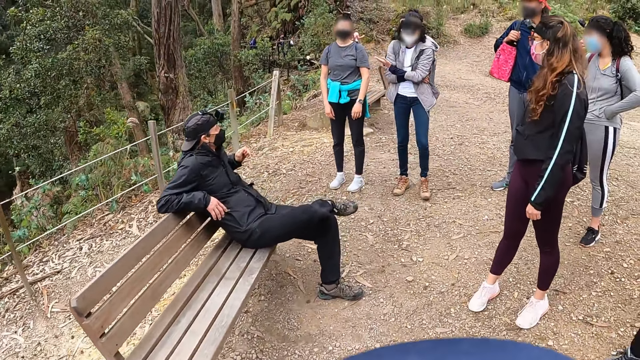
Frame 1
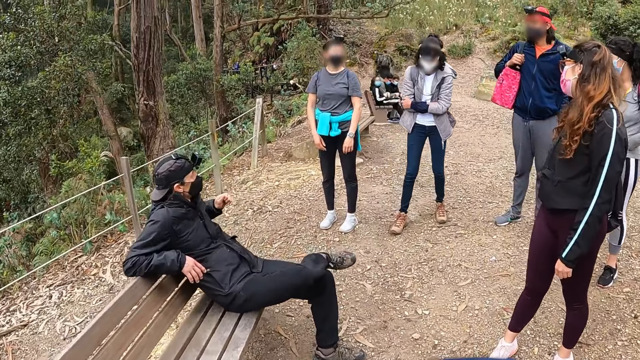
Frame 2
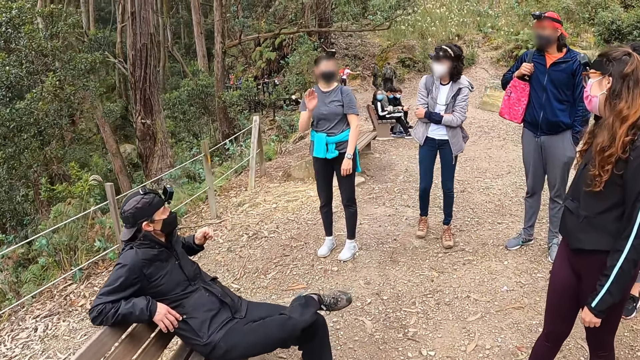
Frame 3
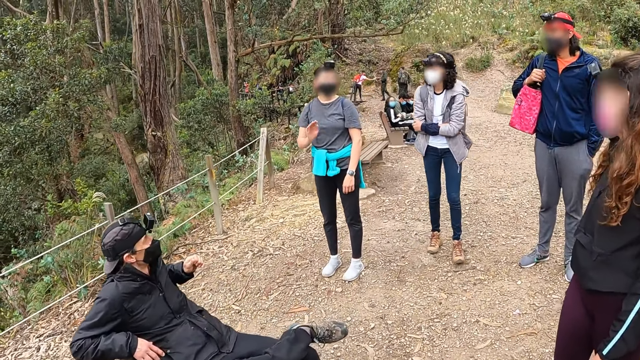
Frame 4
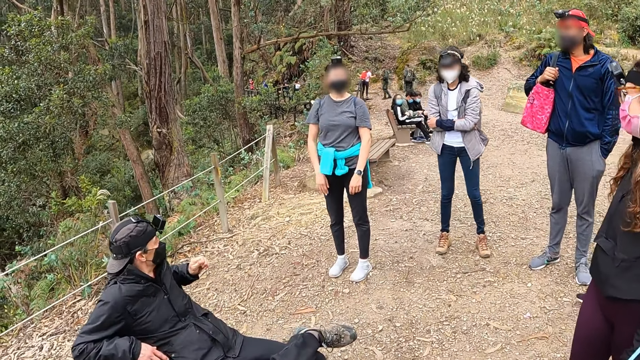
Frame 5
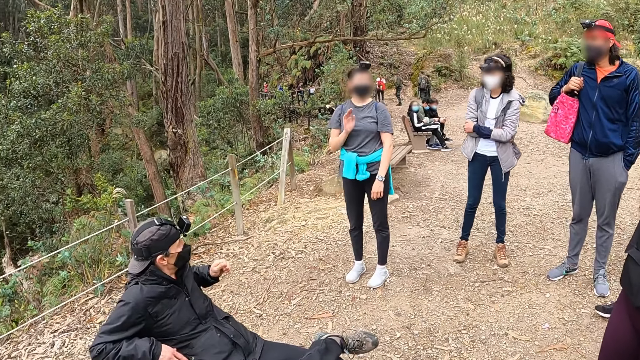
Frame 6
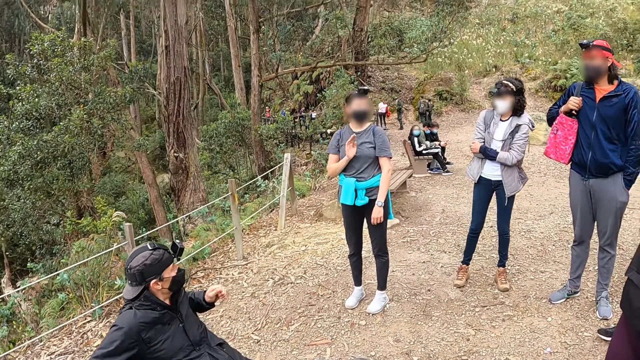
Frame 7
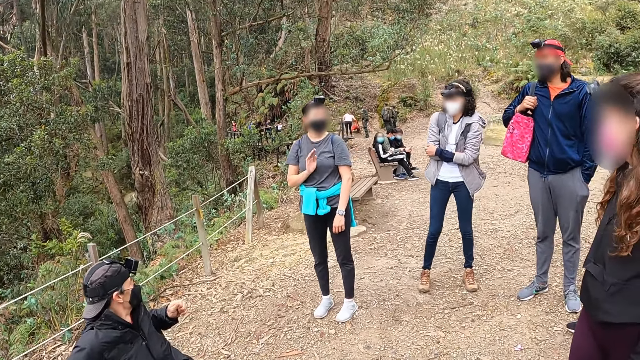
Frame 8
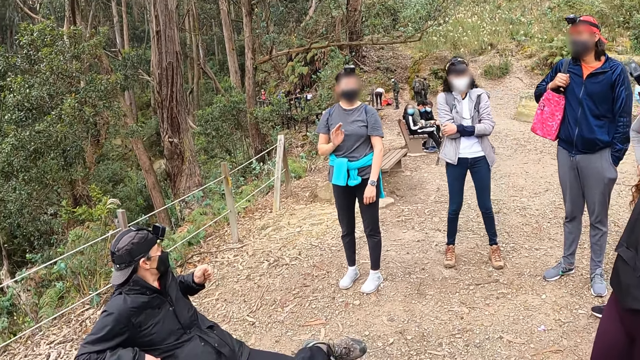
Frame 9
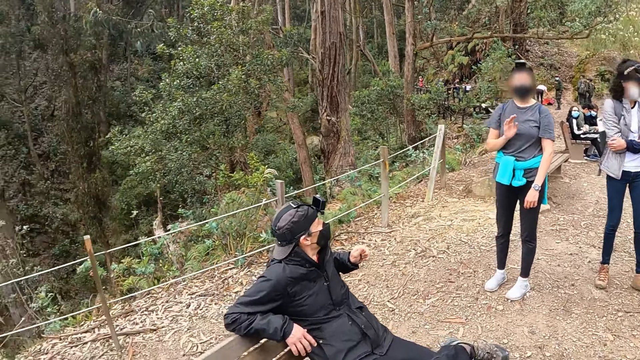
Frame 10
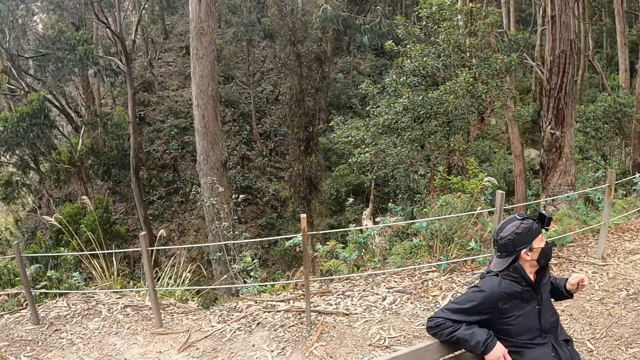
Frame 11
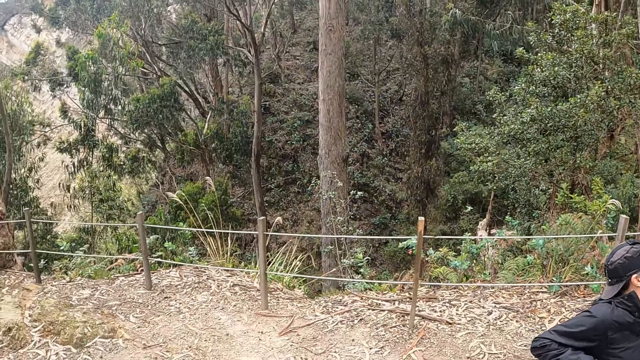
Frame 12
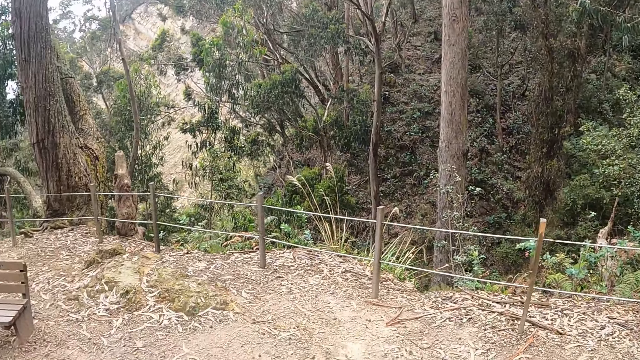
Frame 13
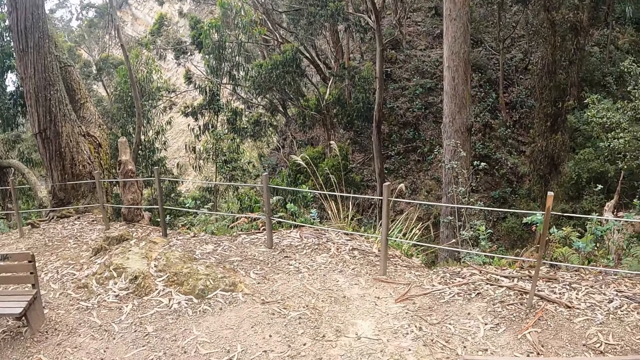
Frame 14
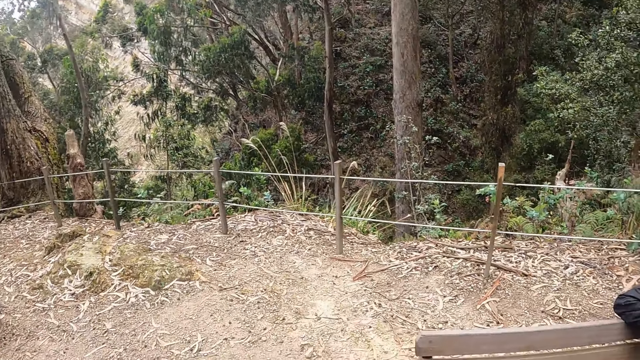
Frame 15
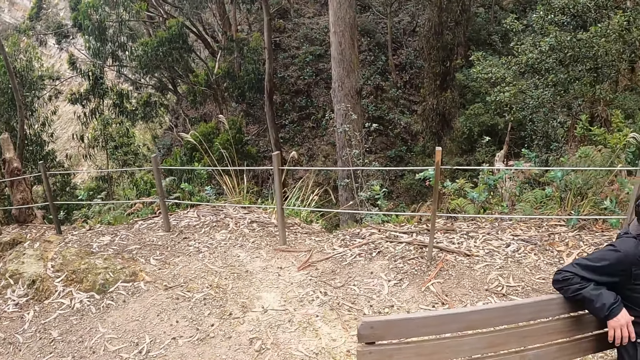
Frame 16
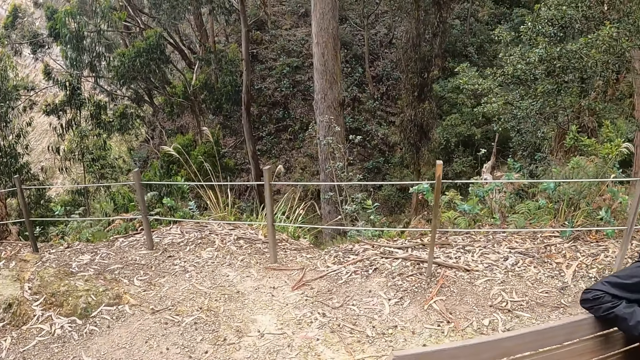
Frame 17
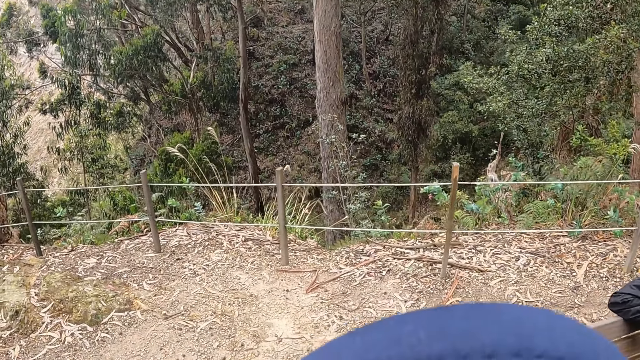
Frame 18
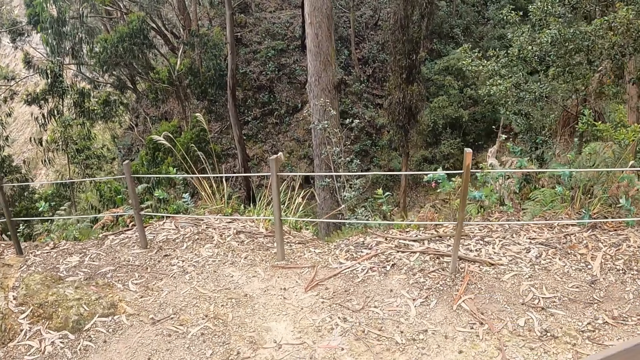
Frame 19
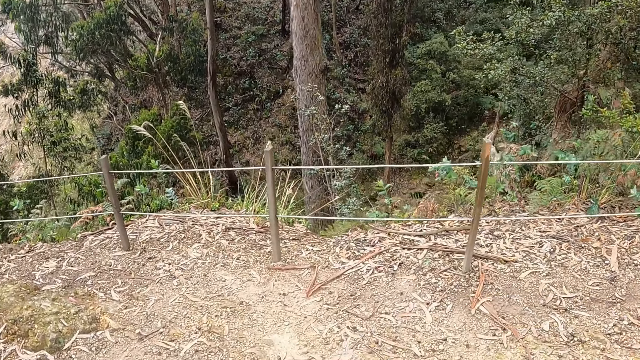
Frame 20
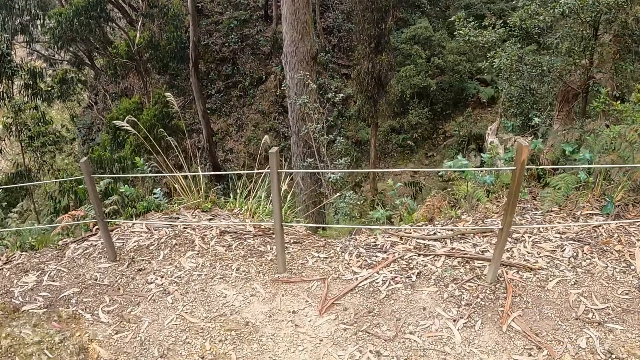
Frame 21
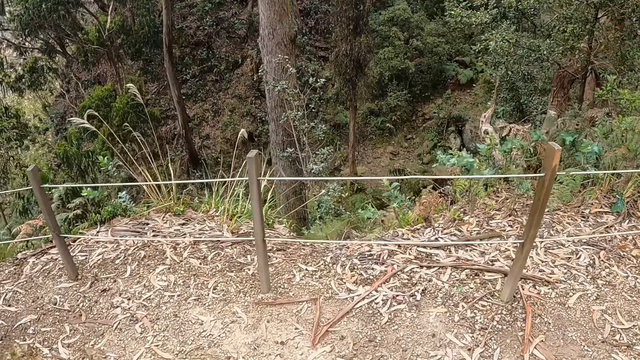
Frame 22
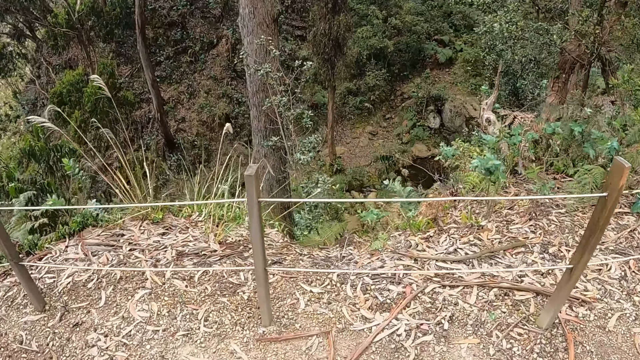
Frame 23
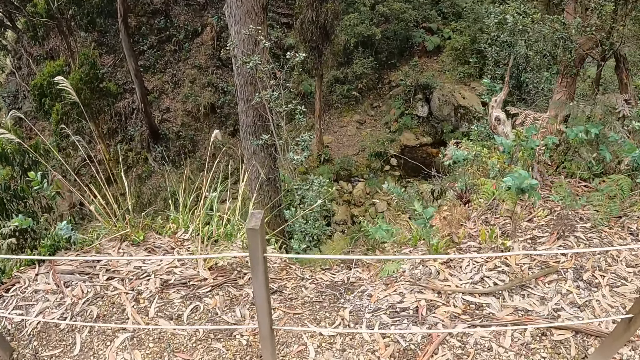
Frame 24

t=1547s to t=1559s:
A woman interacts with a group of people.

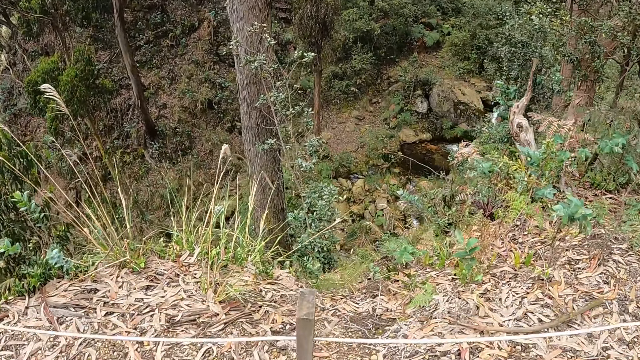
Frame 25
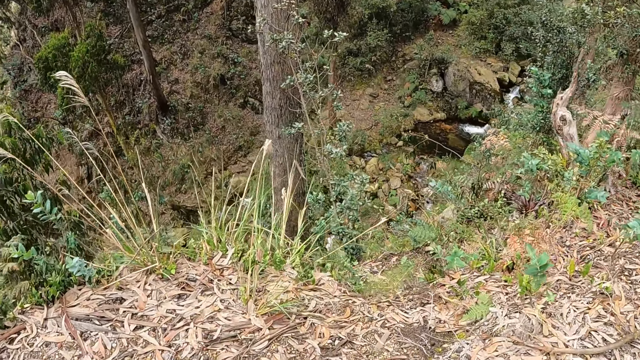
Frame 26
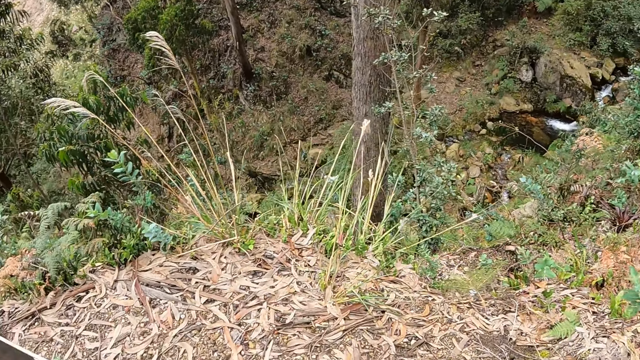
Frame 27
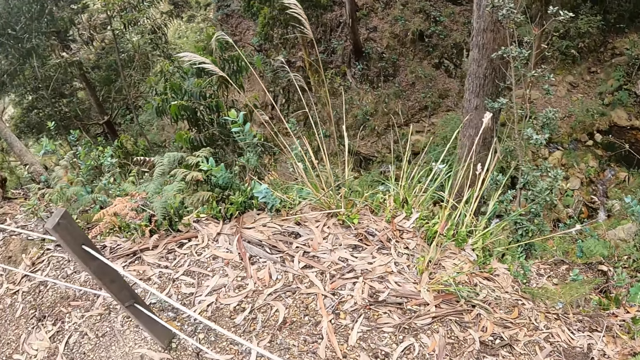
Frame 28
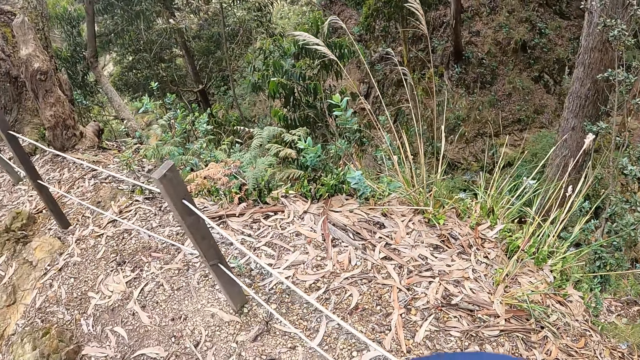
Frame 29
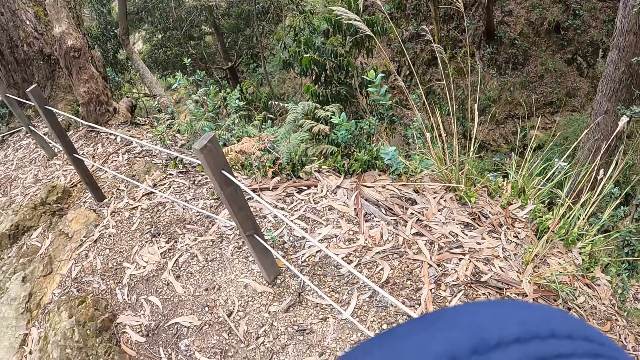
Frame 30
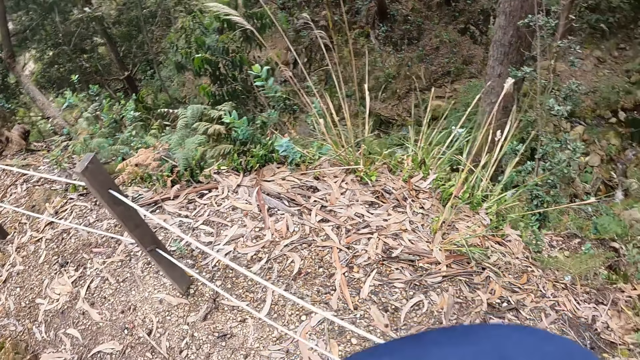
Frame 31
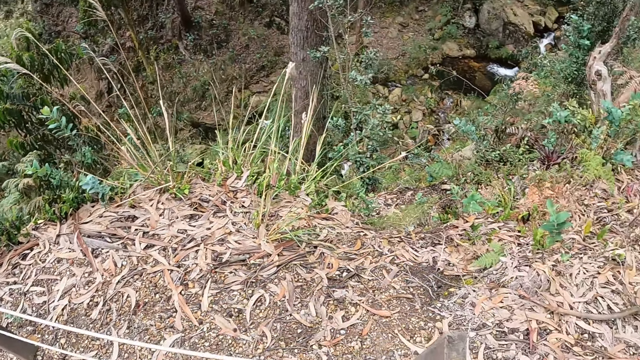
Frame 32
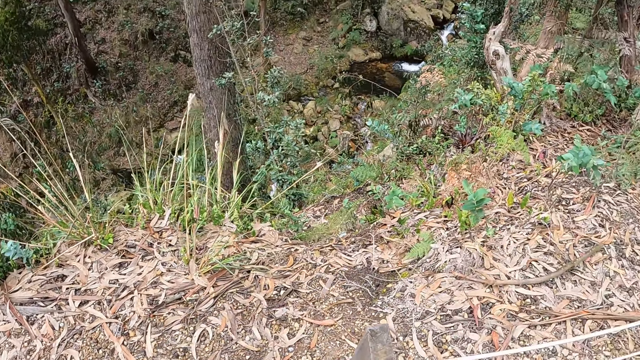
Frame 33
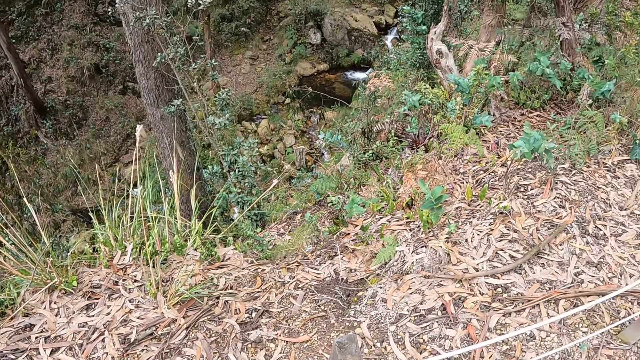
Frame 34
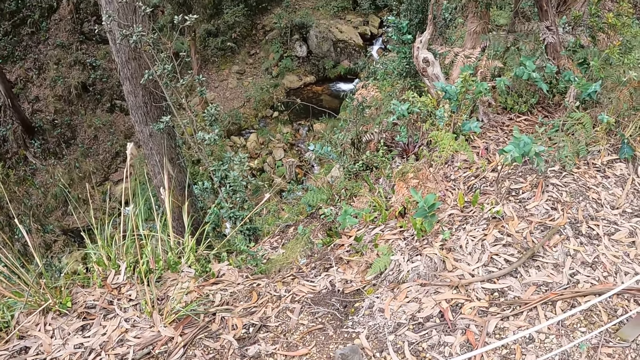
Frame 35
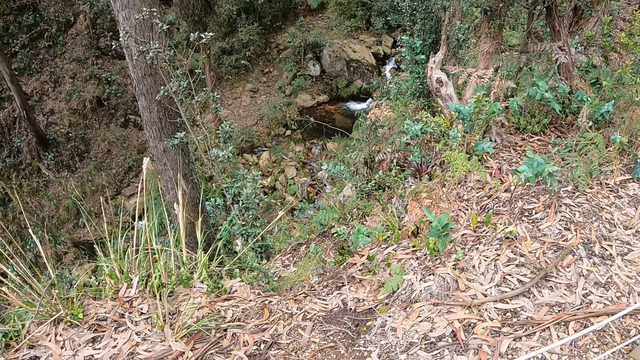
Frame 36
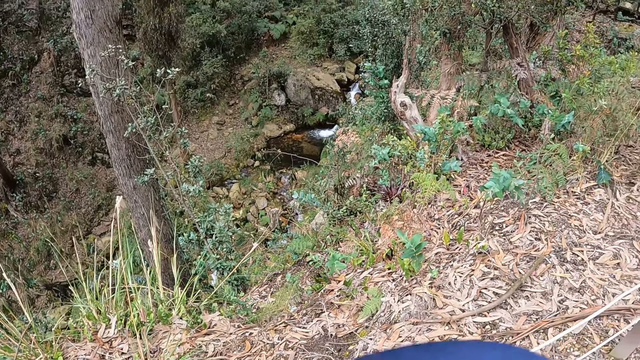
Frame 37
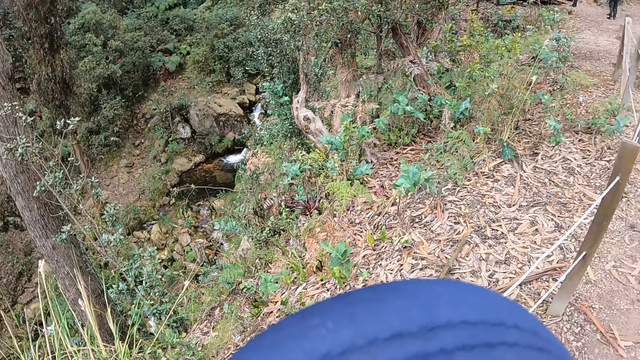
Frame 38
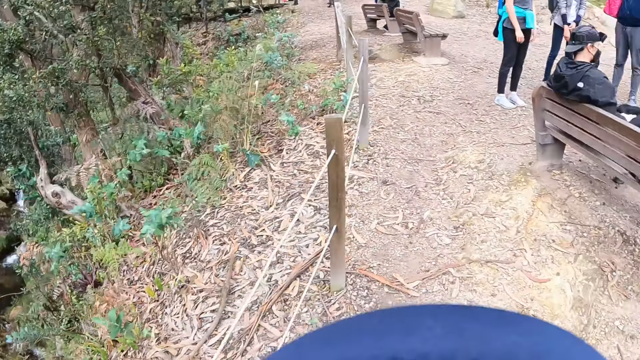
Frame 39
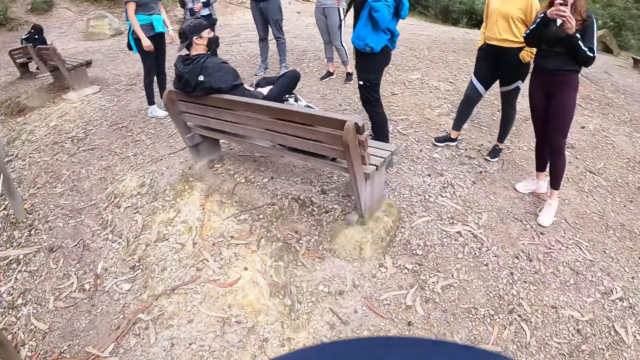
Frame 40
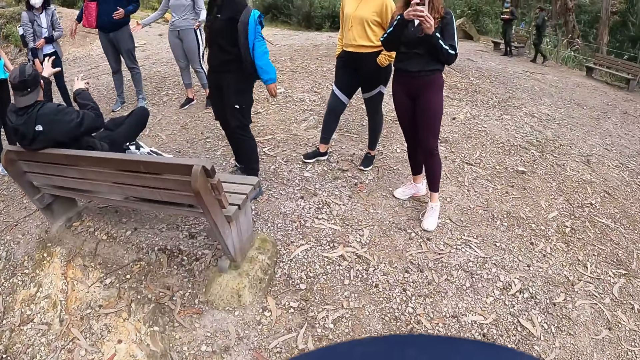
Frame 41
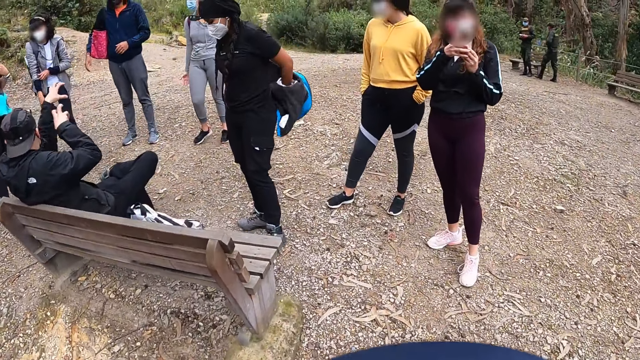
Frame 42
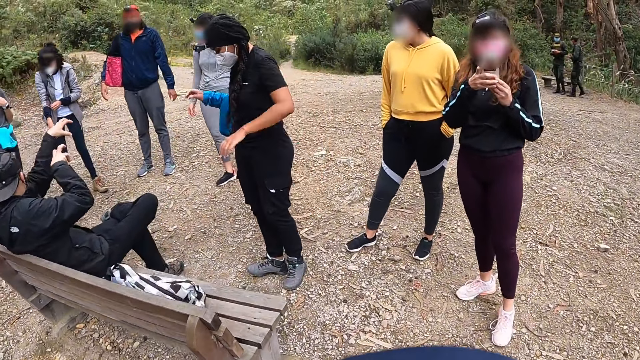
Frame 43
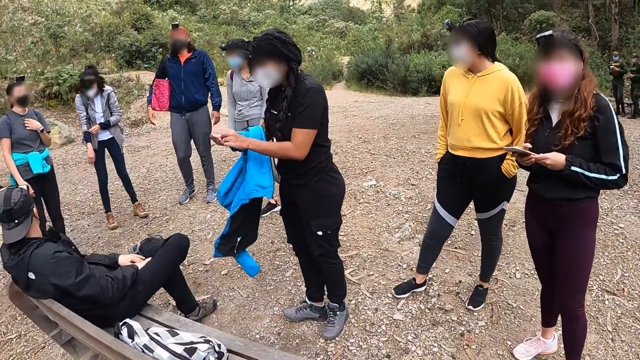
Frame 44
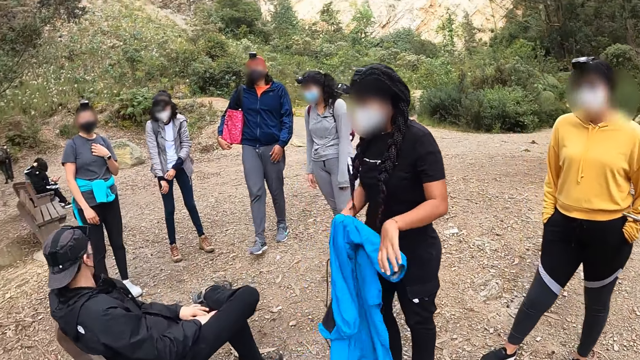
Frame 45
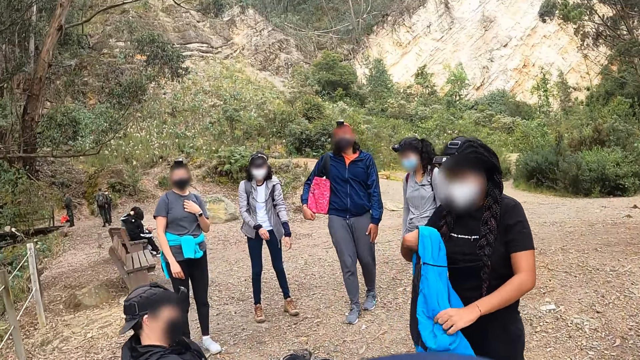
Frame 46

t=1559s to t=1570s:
The camera wearer looks around. A woman removes a jacket from her body with her hands. Another woman operates a phone in her hands. The other woman records the camera wearer with the phone.
